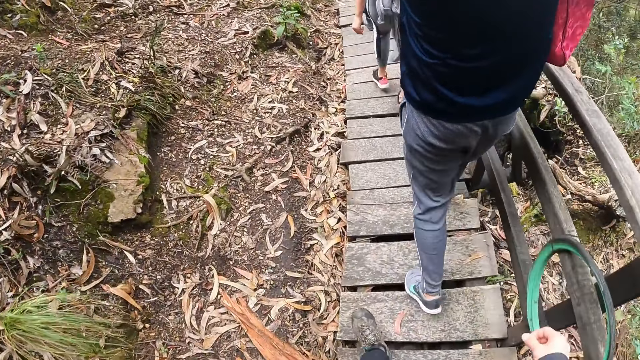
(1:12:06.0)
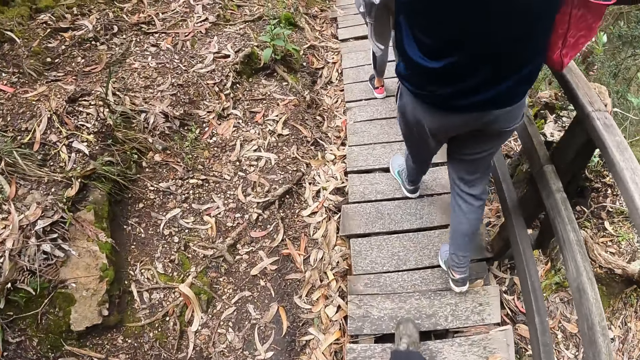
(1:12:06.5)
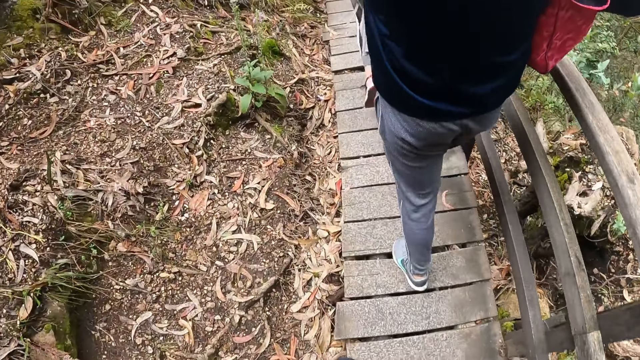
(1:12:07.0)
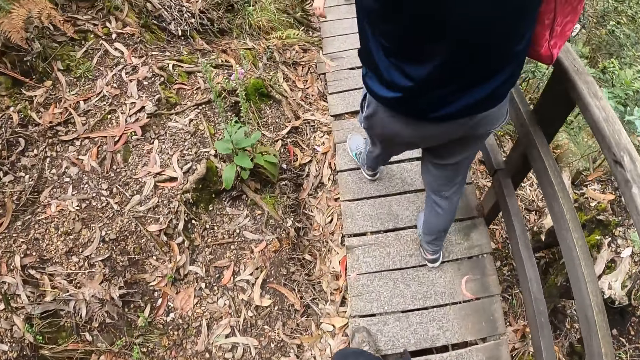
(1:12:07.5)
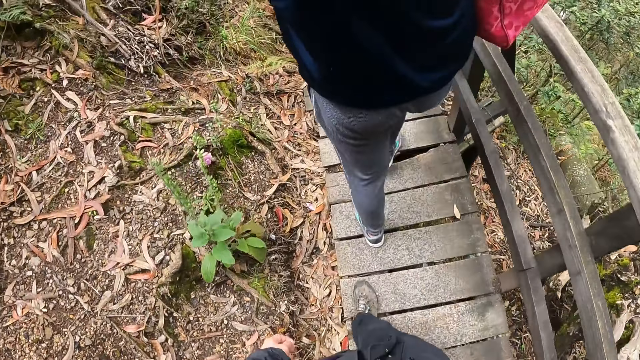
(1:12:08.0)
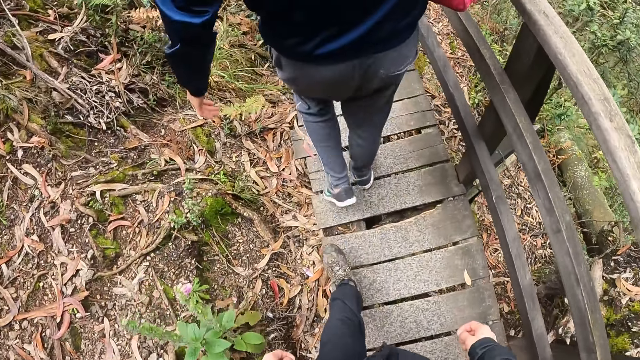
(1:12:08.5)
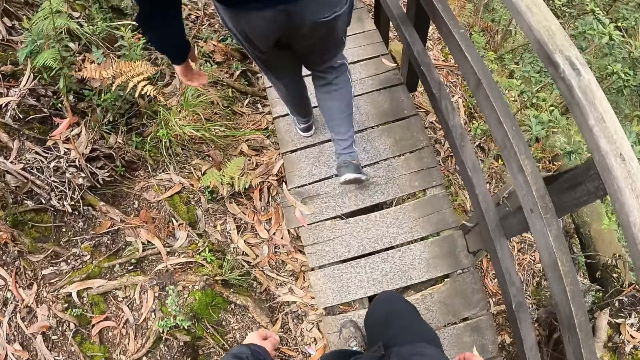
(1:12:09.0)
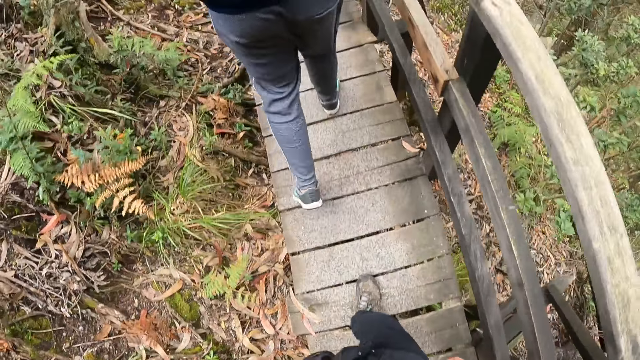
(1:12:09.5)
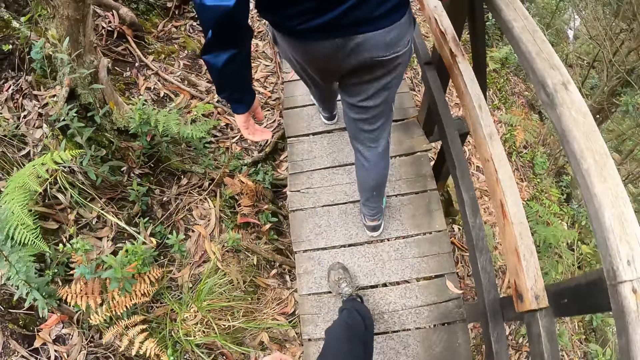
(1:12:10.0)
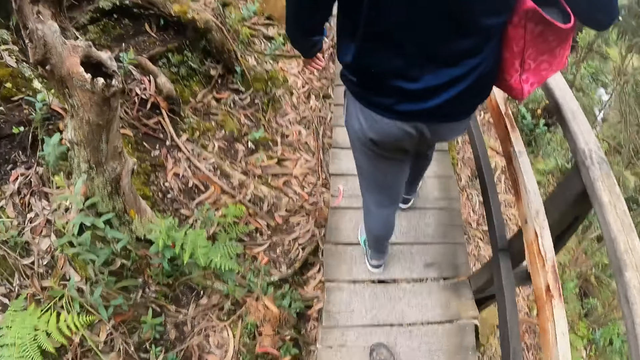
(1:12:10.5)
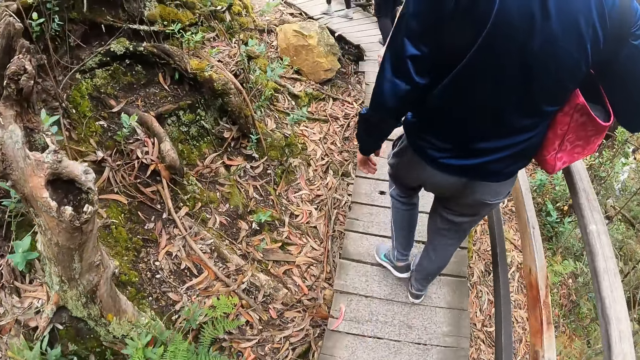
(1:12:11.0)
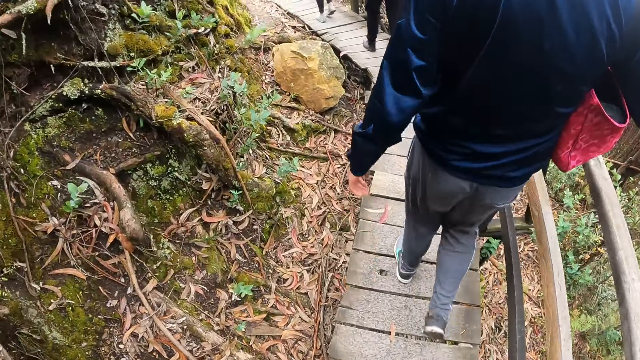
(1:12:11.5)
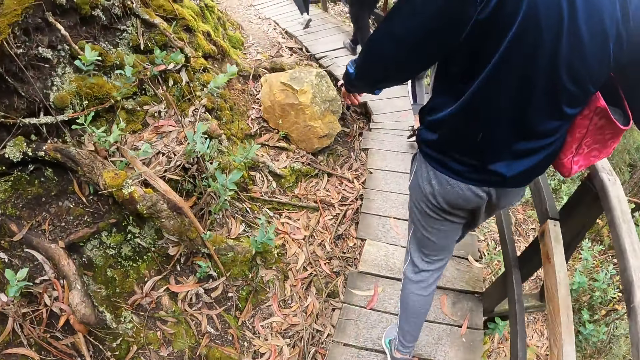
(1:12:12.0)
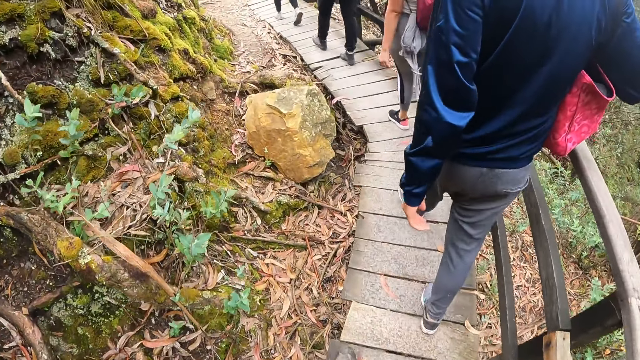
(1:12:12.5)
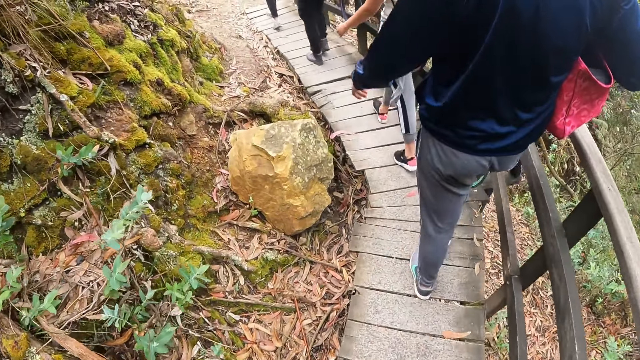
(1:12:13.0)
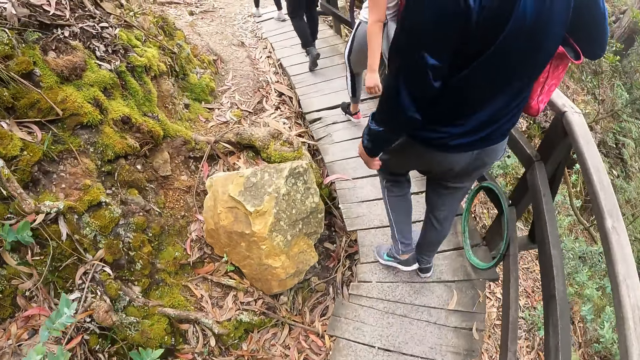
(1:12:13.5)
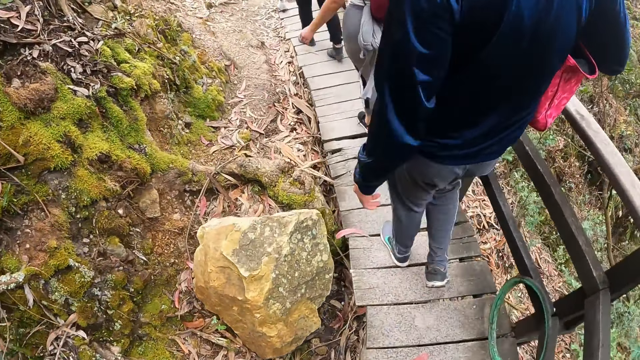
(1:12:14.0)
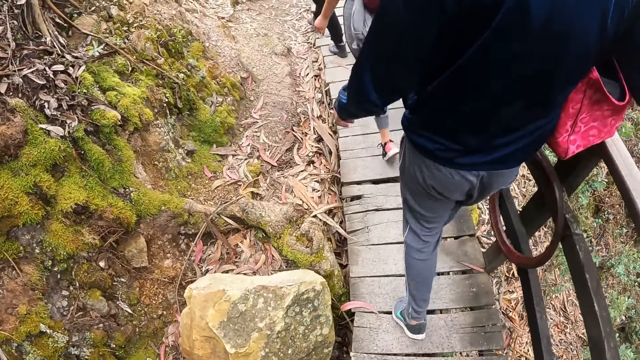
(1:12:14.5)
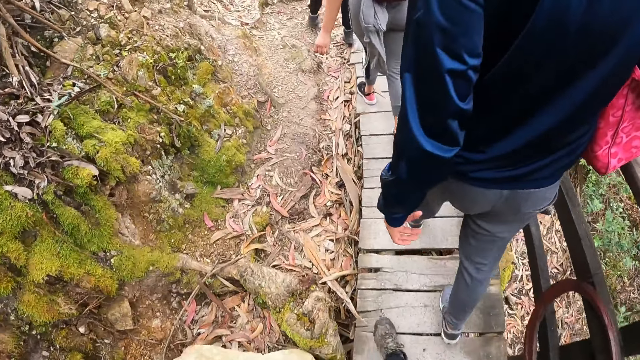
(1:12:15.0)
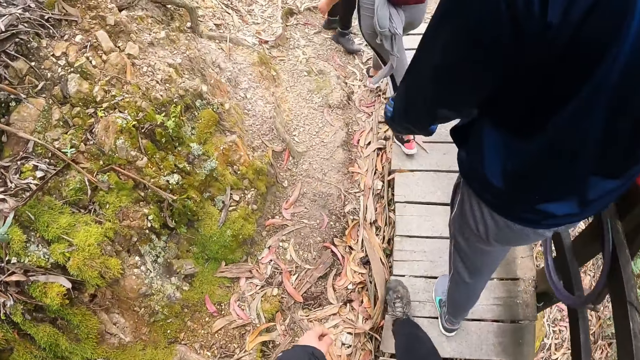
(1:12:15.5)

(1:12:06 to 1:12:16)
The camera wearer walks.

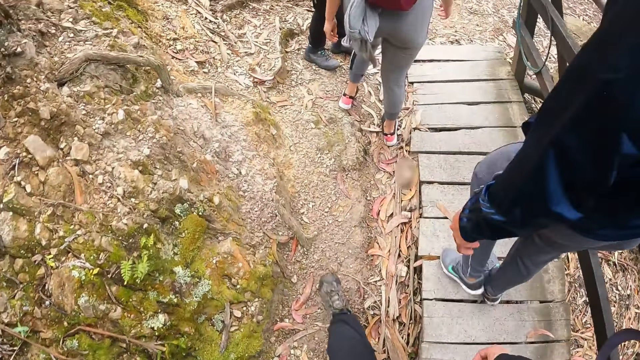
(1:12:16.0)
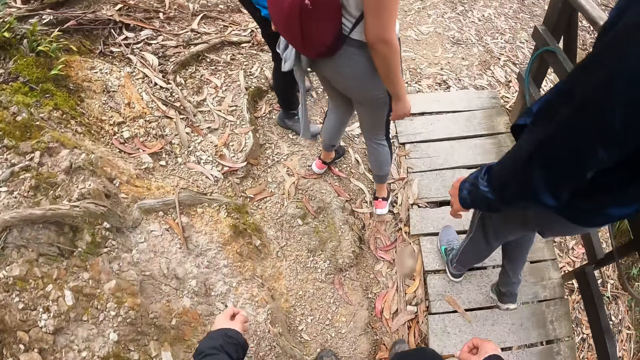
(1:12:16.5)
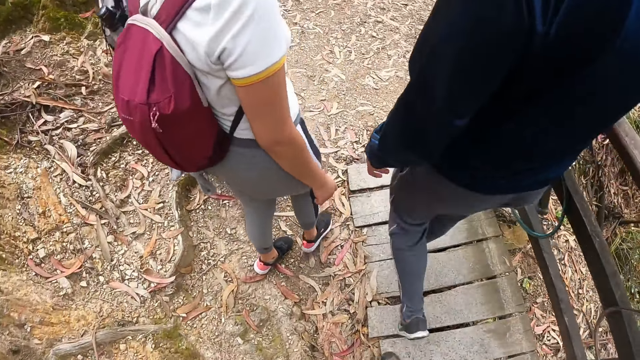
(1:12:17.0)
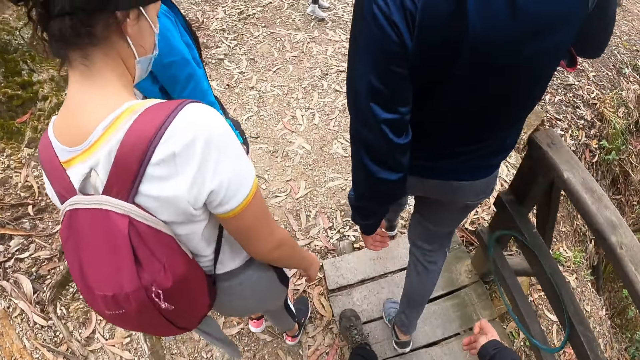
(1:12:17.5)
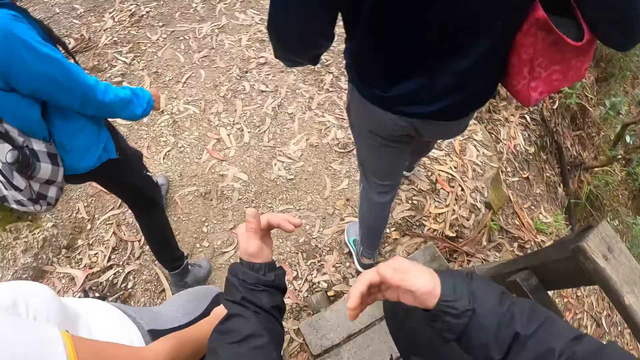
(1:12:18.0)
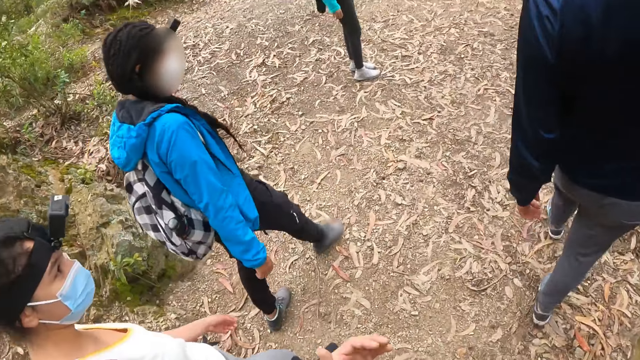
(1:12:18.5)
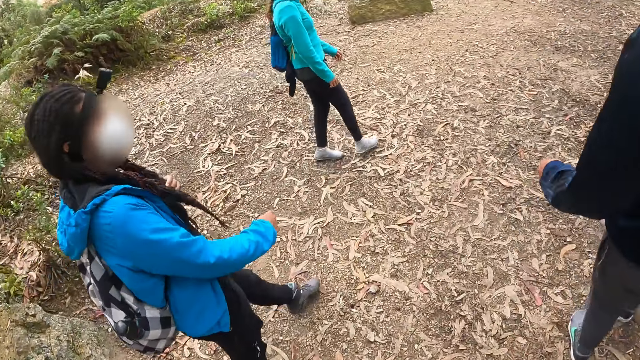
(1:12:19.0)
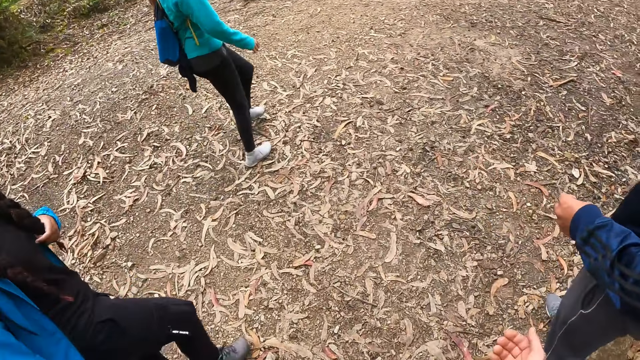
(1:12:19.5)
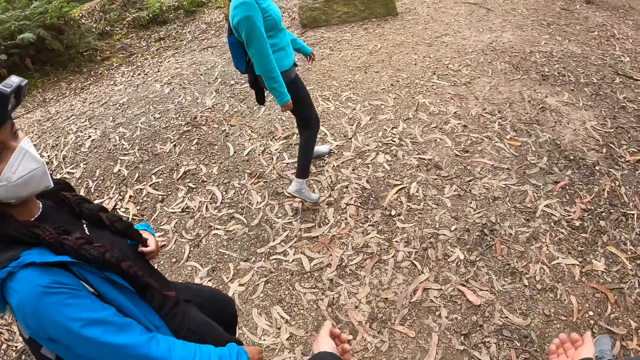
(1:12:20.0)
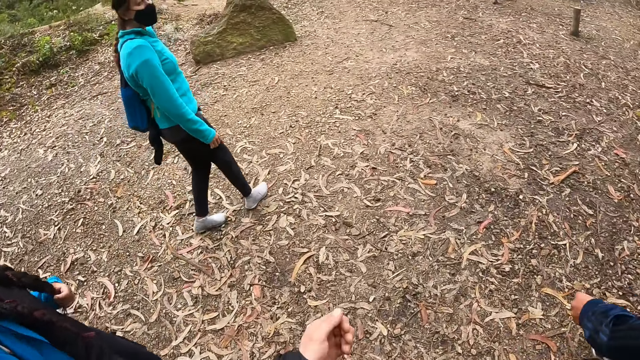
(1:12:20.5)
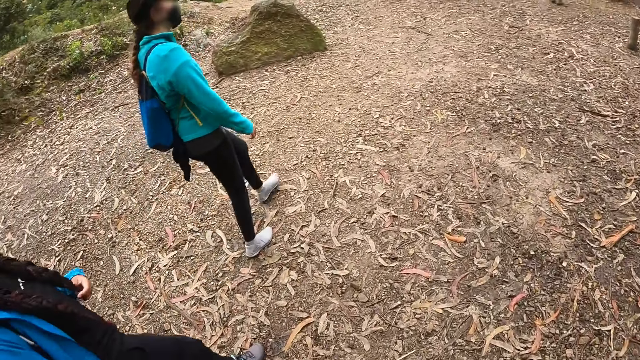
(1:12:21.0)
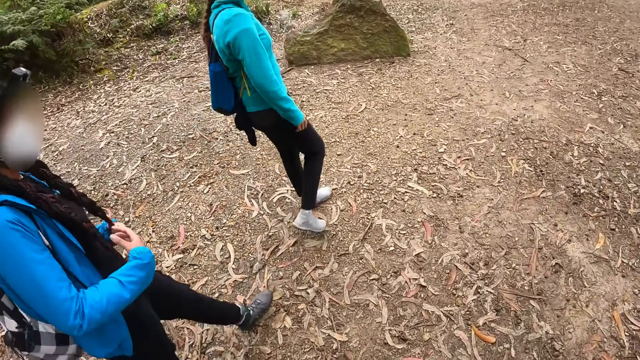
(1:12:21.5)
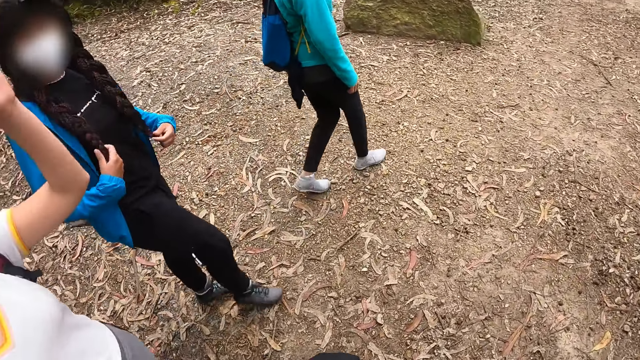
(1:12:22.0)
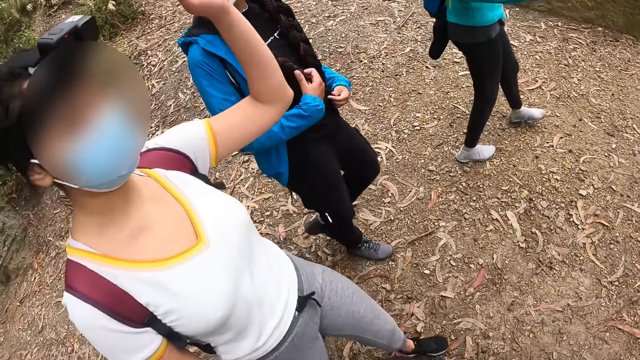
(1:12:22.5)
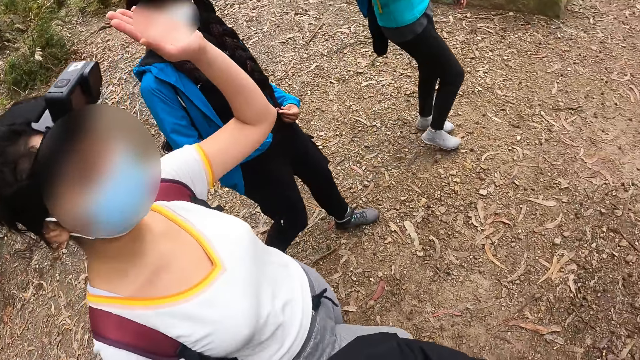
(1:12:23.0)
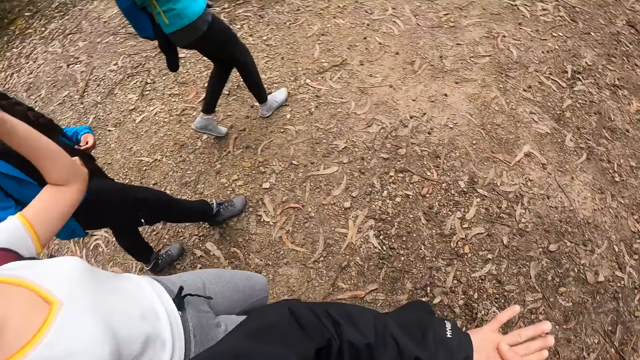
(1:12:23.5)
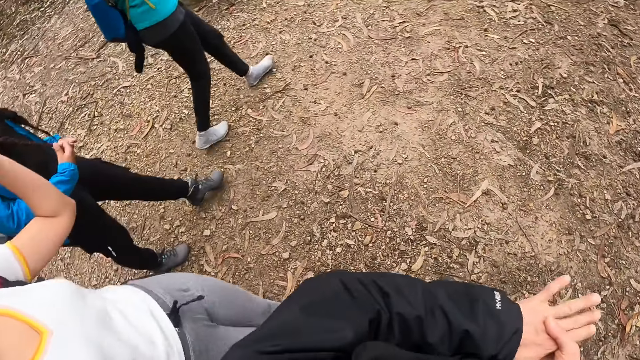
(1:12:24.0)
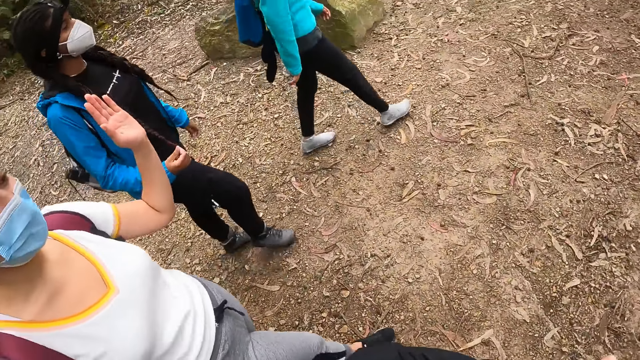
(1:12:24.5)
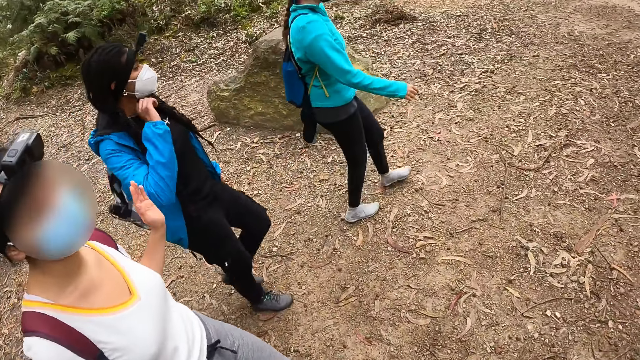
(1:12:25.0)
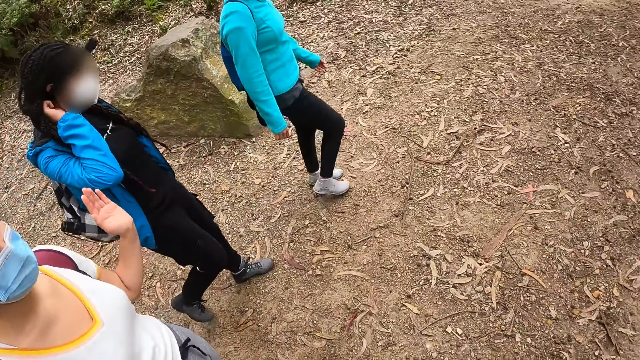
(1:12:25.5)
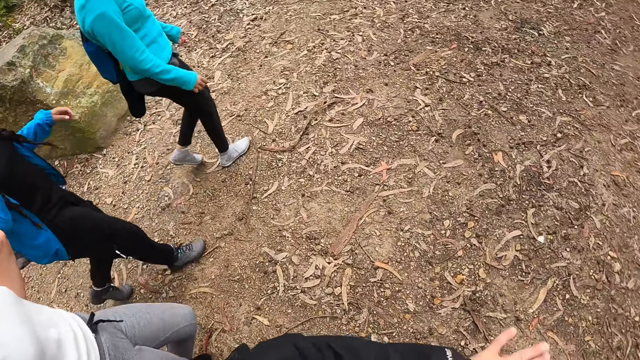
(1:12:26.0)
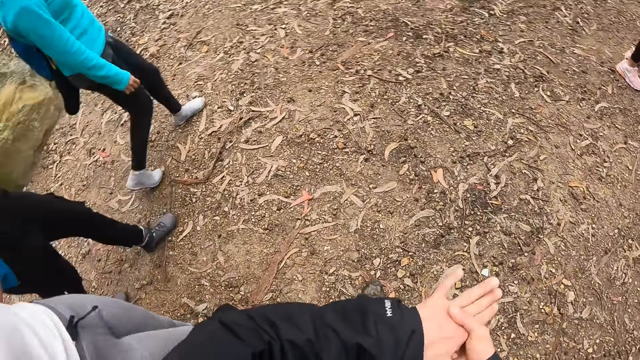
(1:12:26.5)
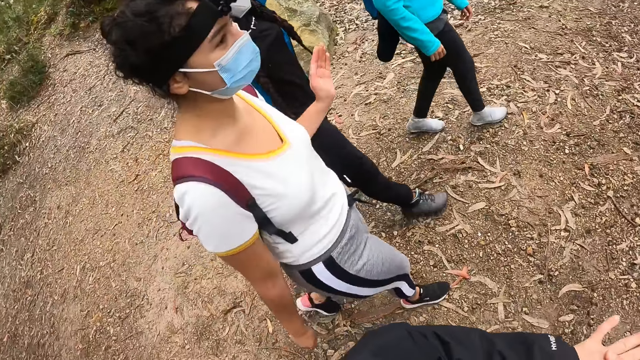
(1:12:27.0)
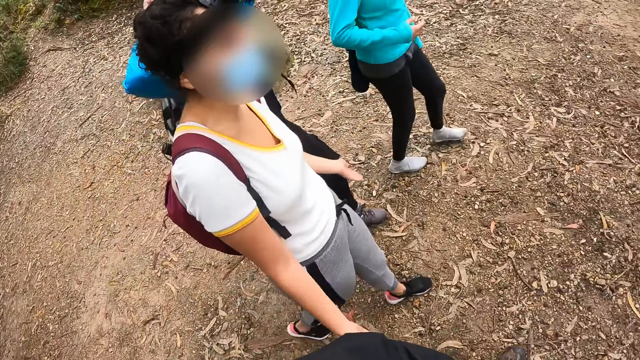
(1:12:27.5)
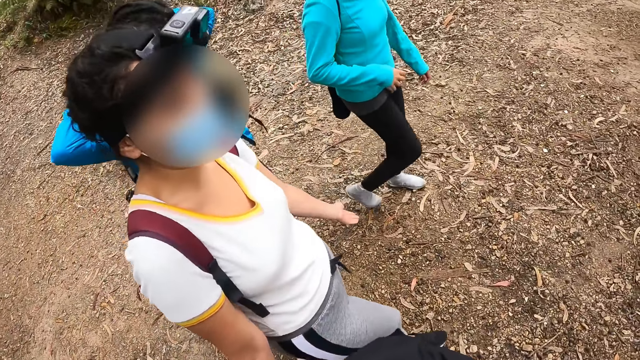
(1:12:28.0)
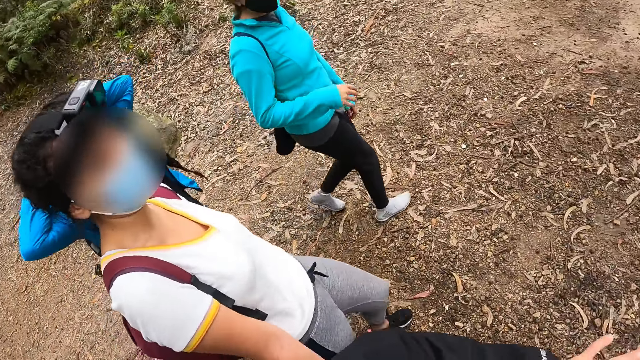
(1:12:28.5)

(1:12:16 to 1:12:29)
The camera wearer gestures with his hands. He walks along a path with the group of people. A lady raises her hands.
